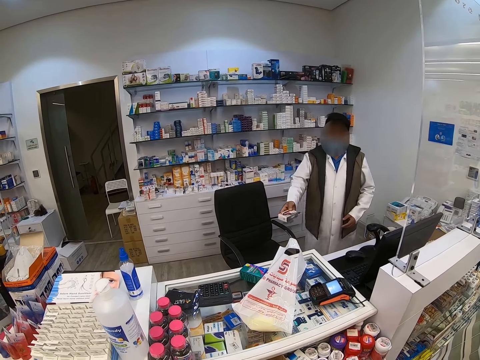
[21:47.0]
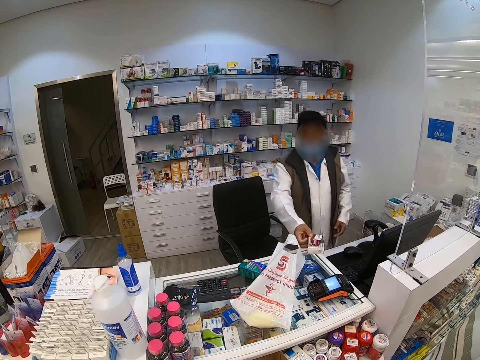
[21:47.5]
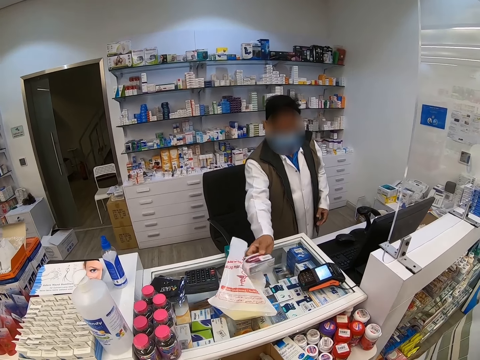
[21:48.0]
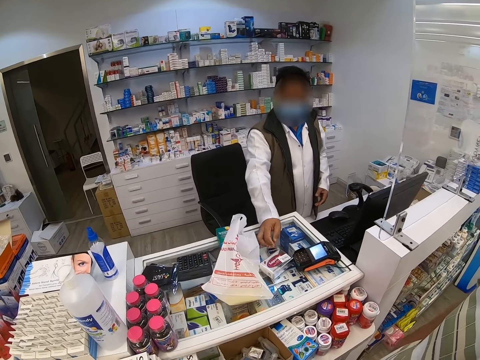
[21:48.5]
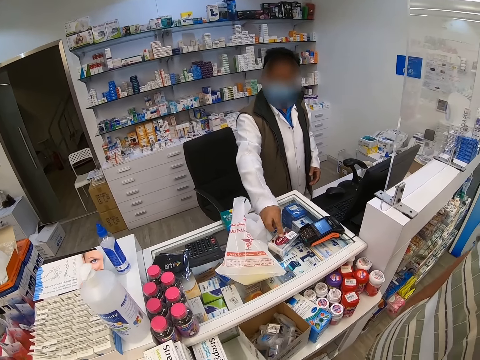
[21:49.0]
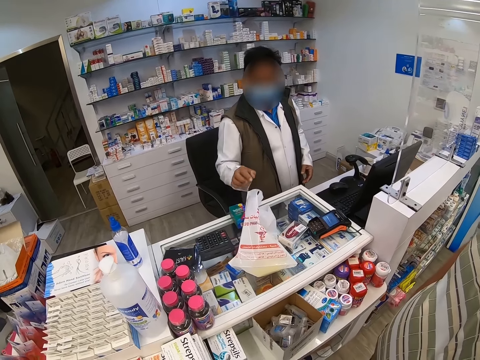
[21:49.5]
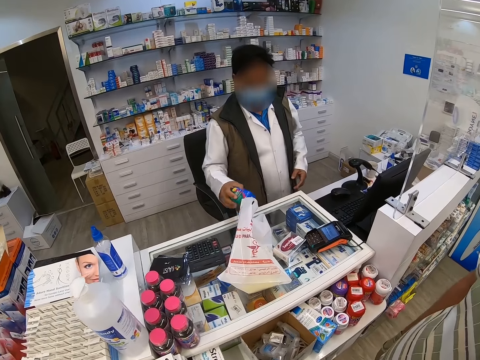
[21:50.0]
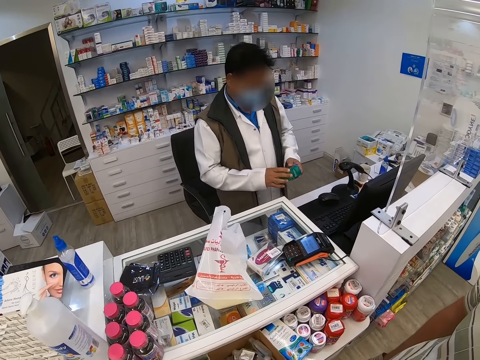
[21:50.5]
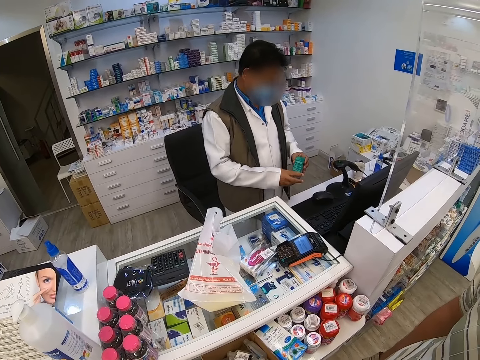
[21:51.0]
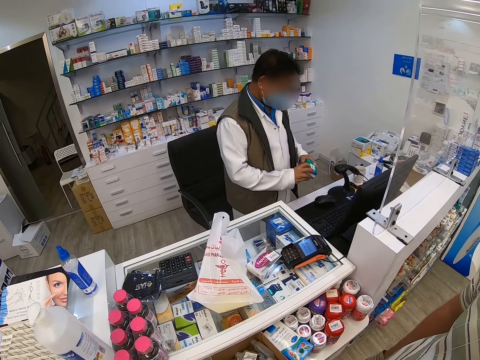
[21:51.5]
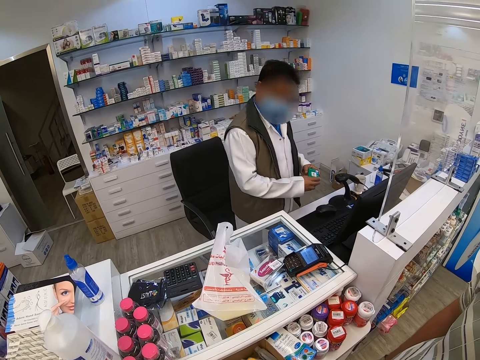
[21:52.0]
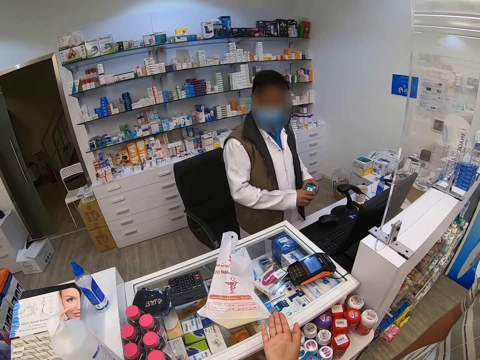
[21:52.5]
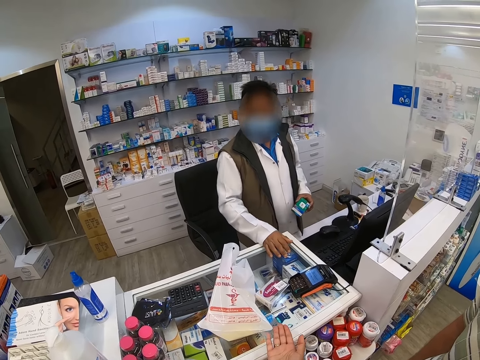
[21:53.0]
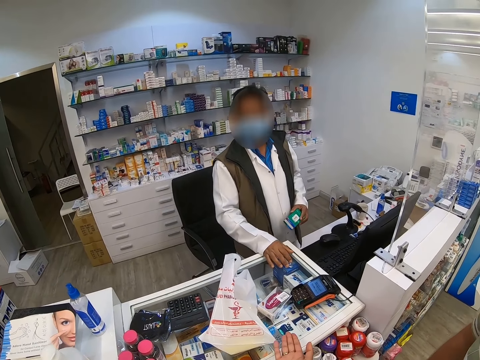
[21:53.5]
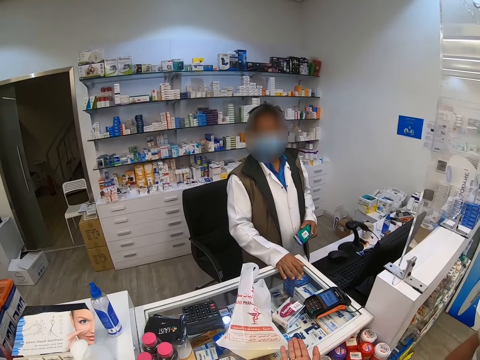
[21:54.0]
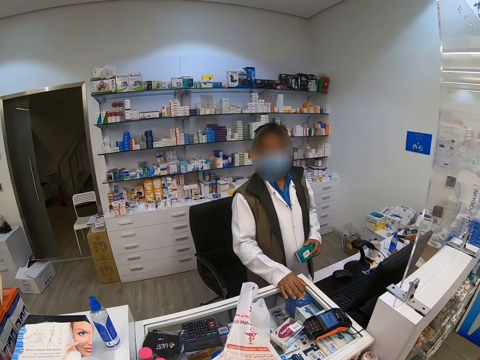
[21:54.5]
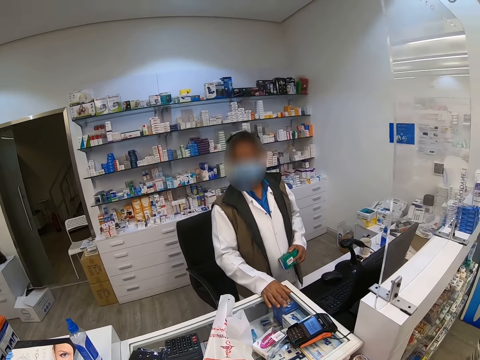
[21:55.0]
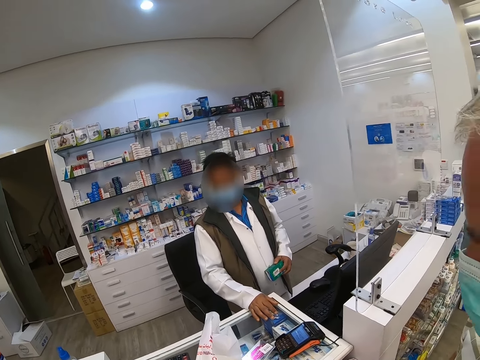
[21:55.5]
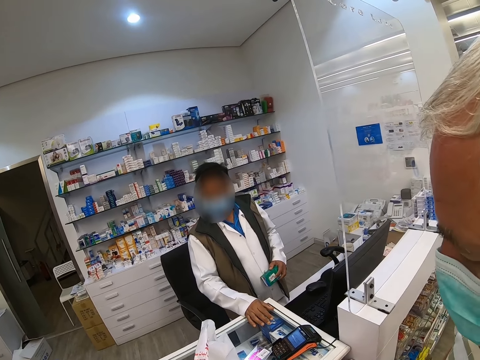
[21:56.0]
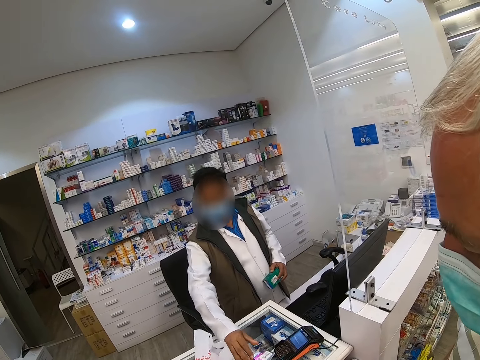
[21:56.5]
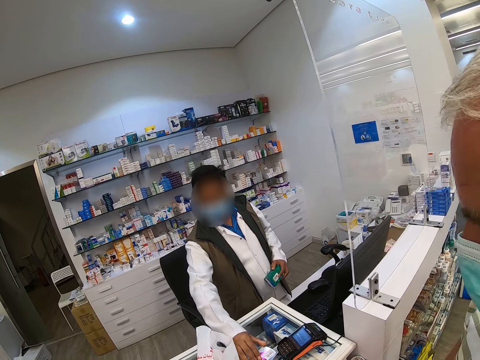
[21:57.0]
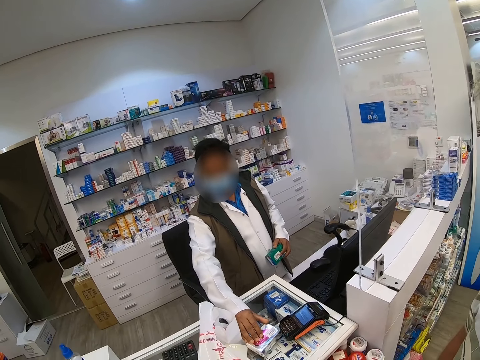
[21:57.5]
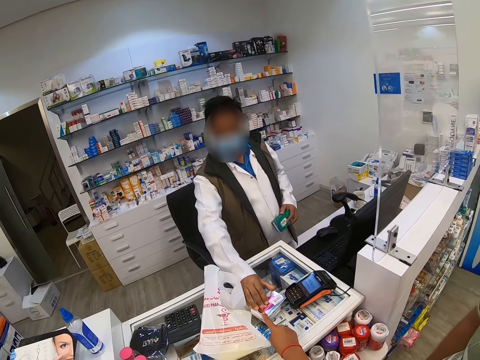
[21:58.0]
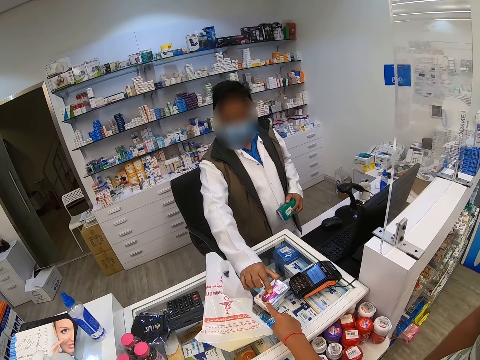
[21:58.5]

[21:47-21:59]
A cashier puts the packet or product on the counter and picks up the packet. The cashier holds the product in his hand.

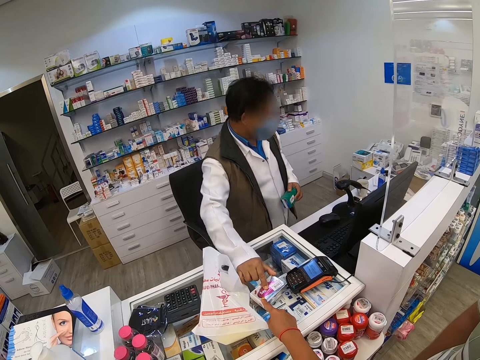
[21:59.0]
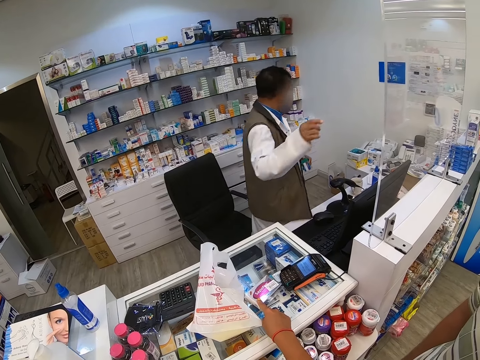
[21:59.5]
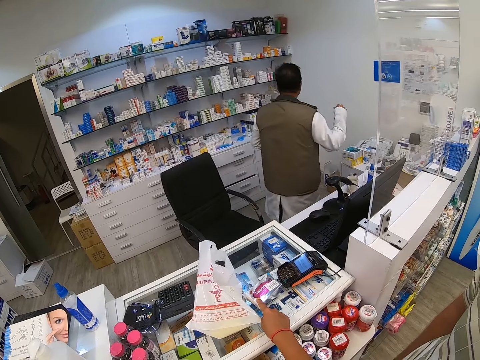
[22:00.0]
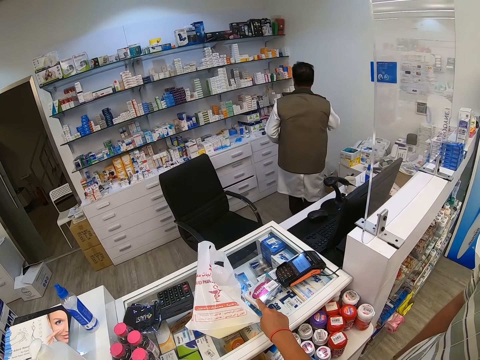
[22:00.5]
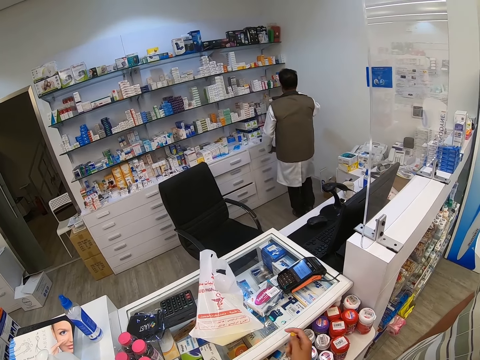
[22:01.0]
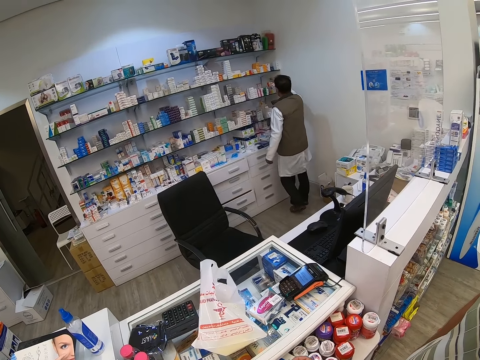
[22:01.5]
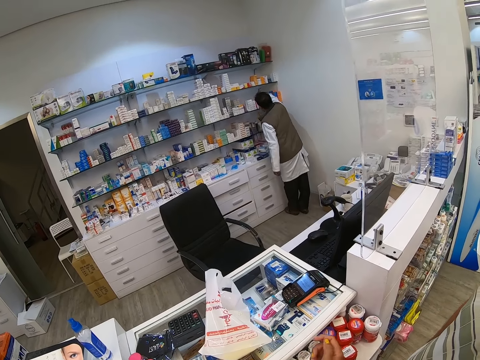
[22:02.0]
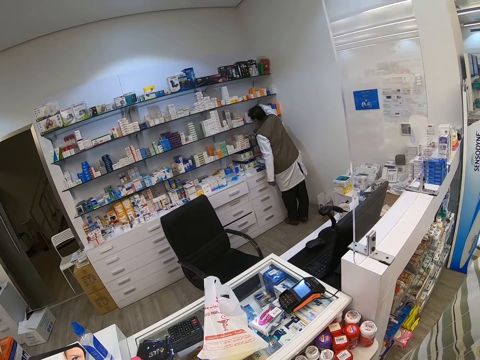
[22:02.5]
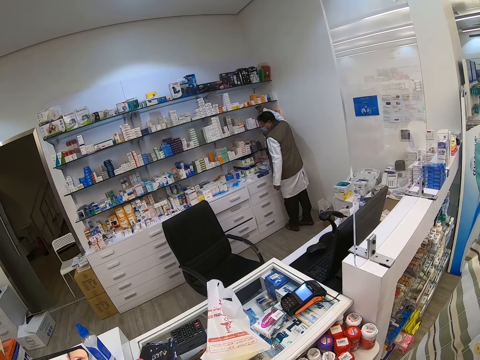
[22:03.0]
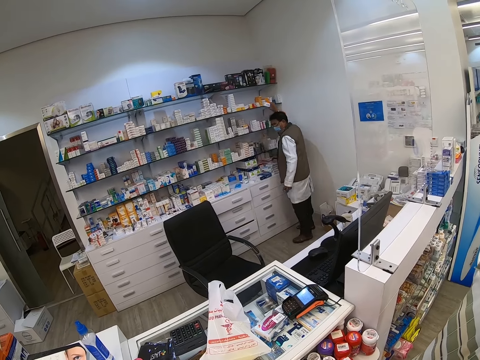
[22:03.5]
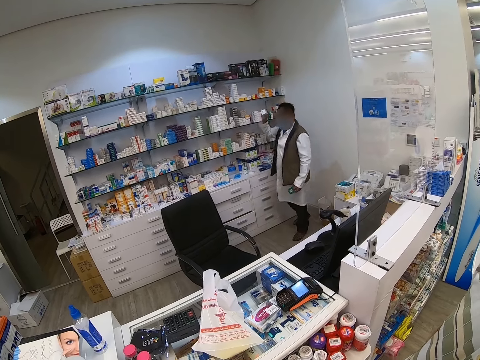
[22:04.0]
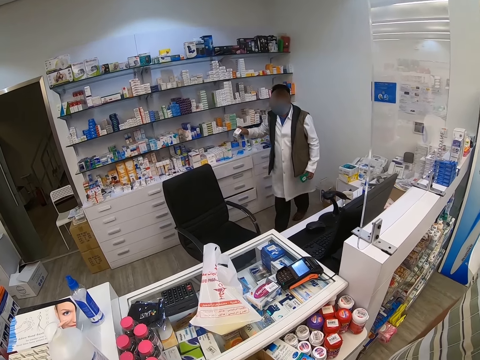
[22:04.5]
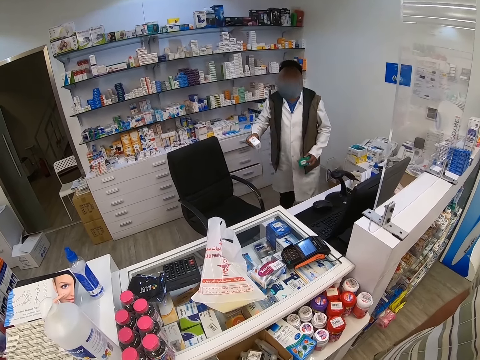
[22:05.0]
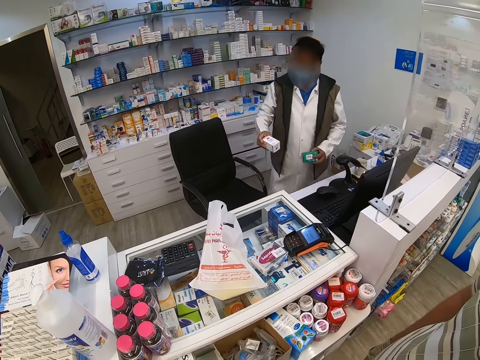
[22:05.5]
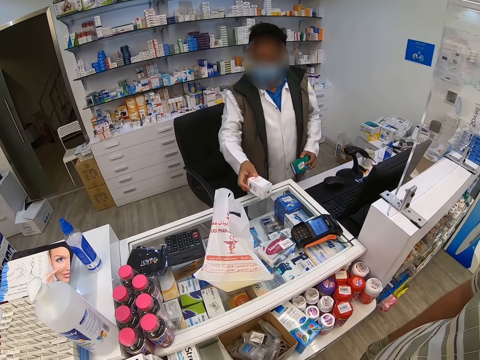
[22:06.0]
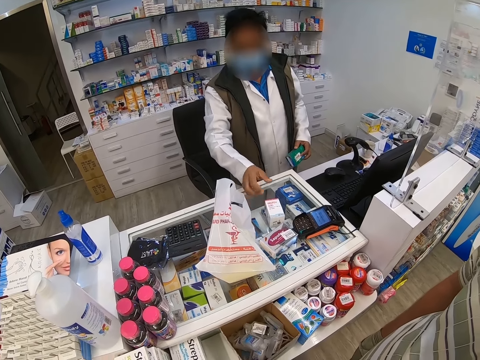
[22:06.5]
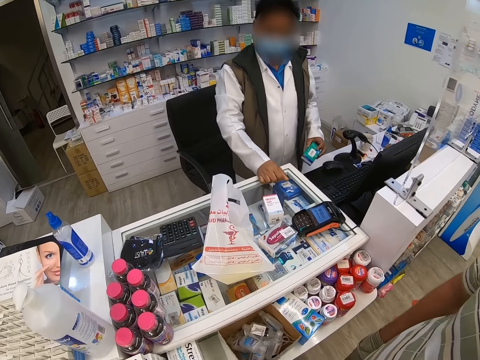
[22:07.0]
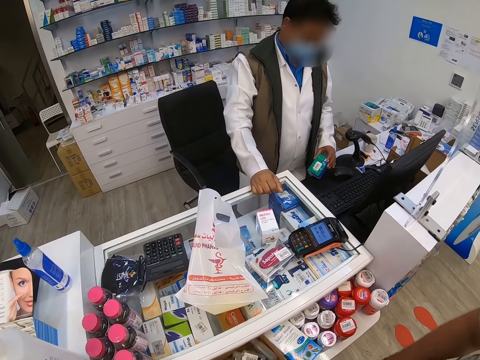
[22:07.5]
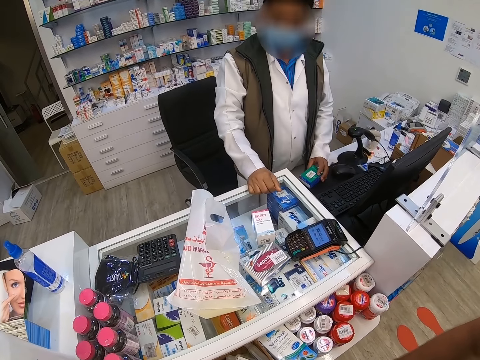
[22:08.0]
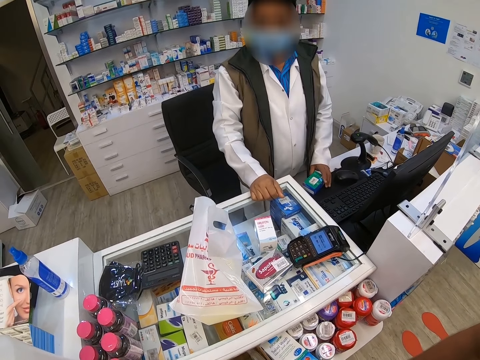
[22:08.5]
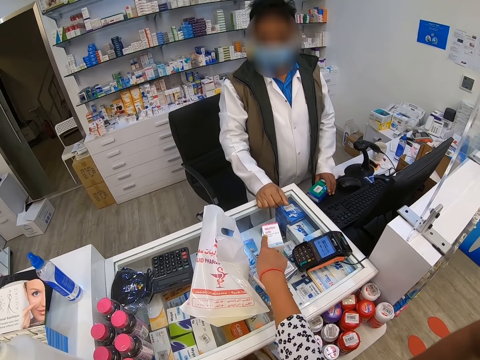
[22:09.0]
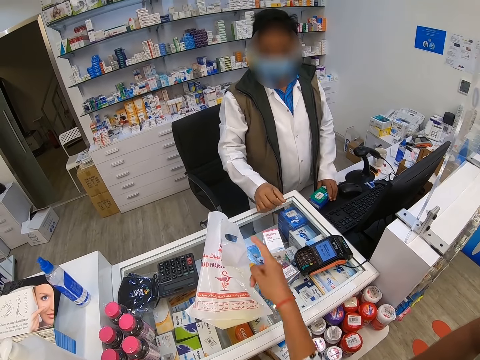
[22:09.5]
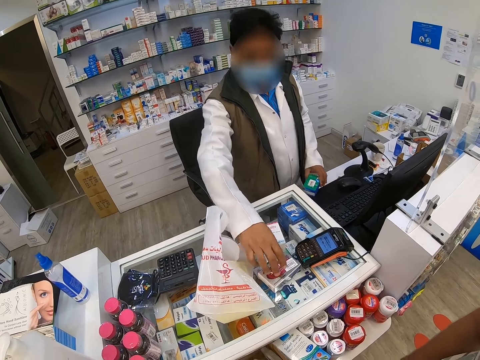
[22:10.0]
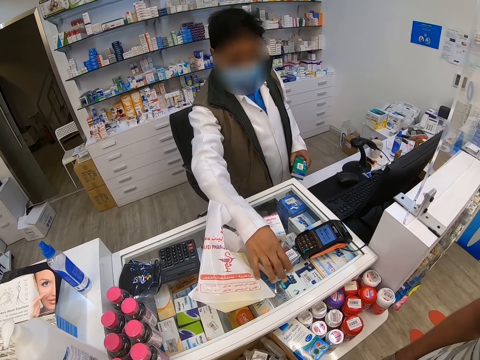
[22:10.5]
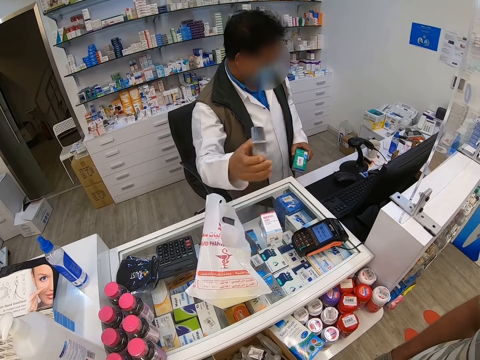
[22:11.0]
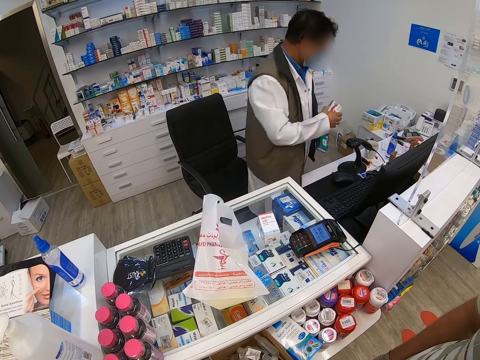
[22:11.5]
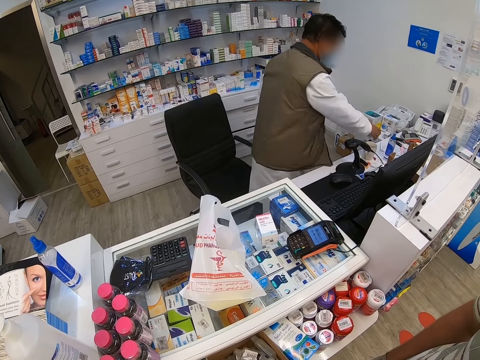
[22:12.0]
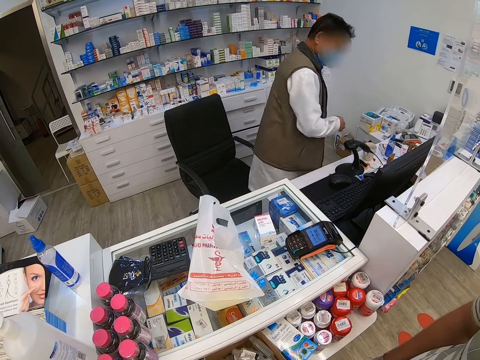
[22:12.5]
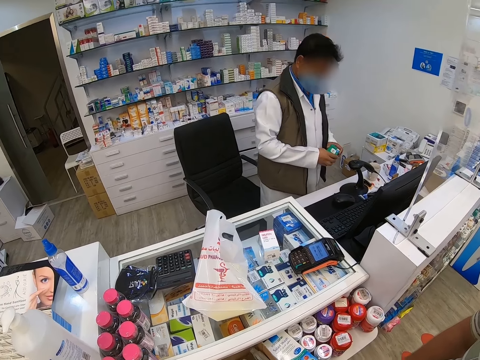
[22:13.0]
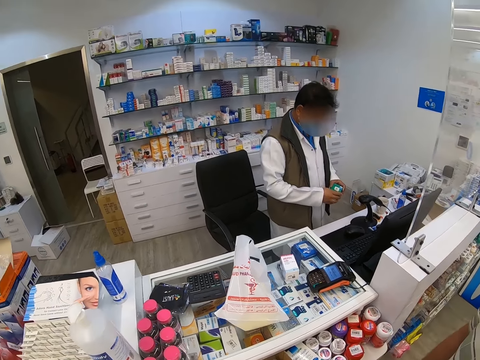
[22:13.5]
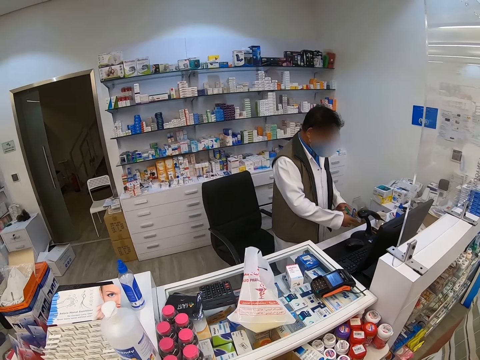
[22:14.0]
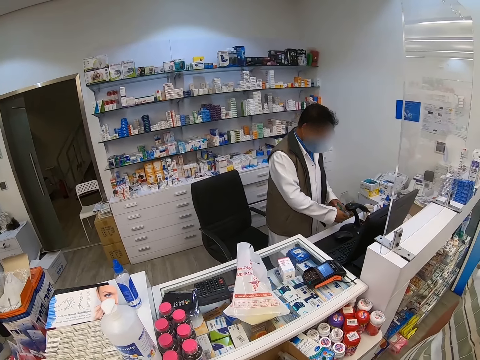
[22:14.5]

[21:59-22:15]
The camera wearer touches the packet and points at a product on the shelf. A cashier walks to the shelf, picks up a packet from the shelf, and walks across the store. The cashier puts the packet on the counter. The camera wearer points at the product on the counter. The cashier picks up the packet on the counter and puts the packet on the counter.
